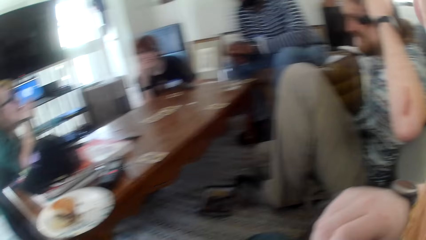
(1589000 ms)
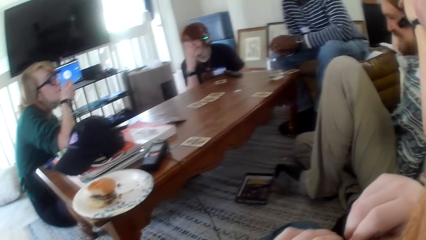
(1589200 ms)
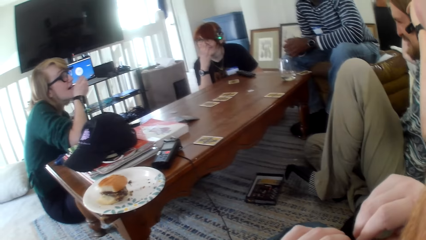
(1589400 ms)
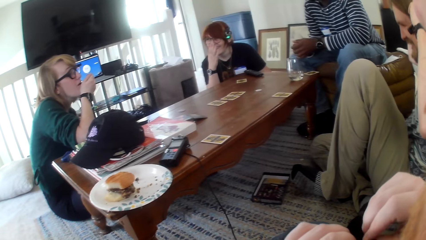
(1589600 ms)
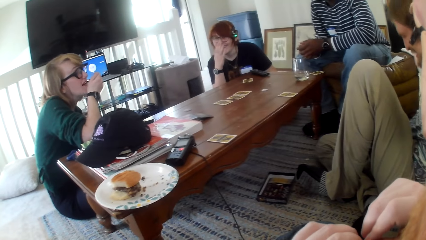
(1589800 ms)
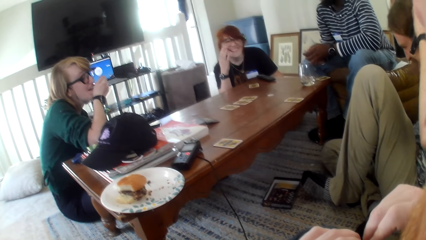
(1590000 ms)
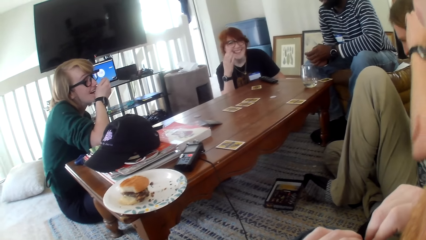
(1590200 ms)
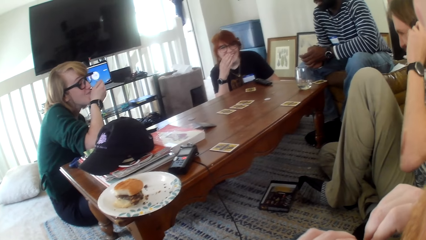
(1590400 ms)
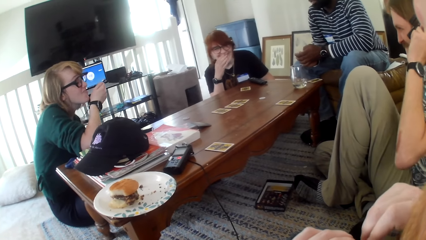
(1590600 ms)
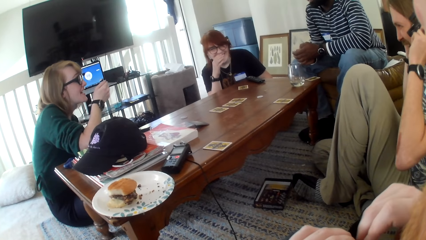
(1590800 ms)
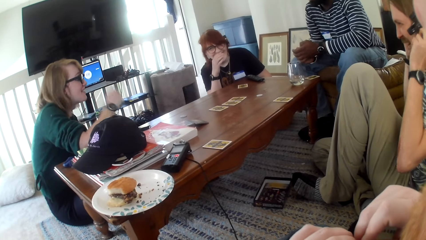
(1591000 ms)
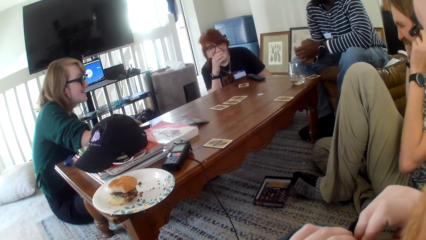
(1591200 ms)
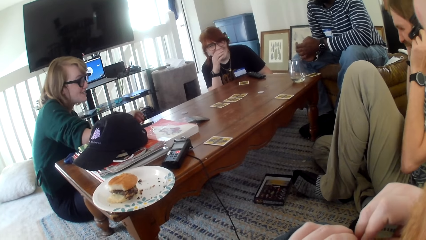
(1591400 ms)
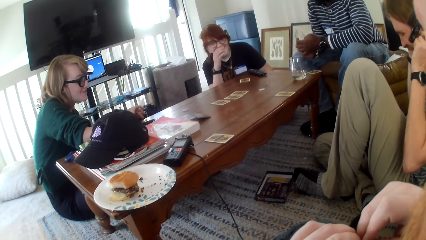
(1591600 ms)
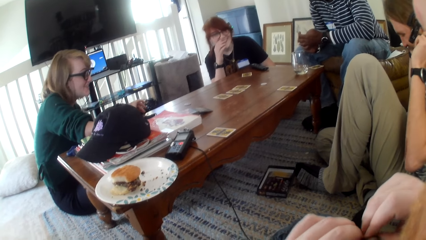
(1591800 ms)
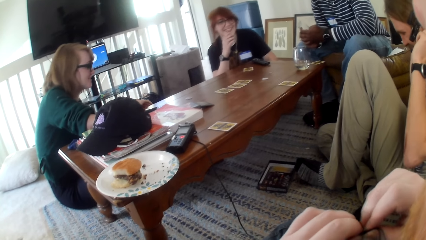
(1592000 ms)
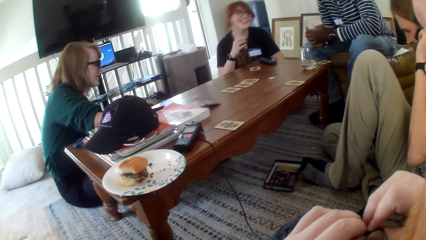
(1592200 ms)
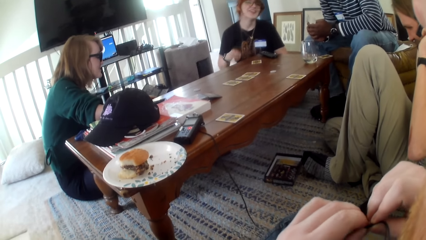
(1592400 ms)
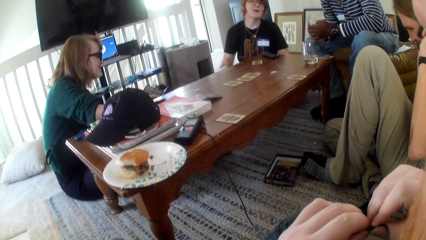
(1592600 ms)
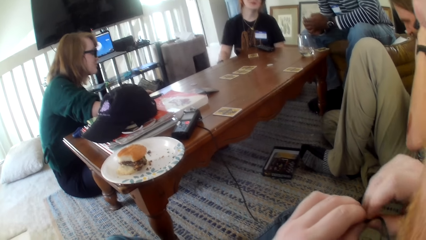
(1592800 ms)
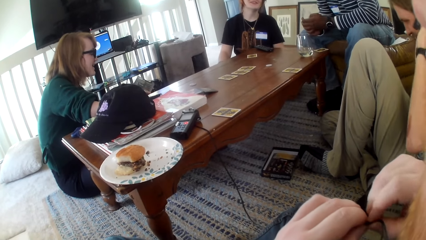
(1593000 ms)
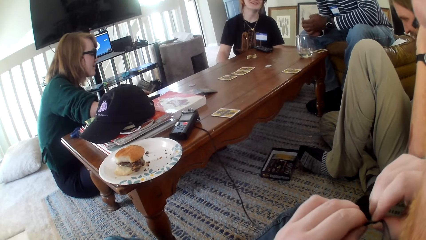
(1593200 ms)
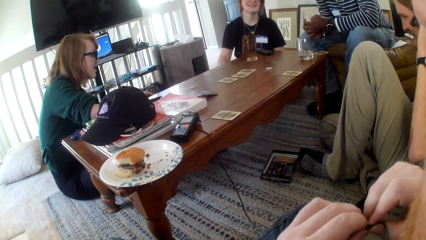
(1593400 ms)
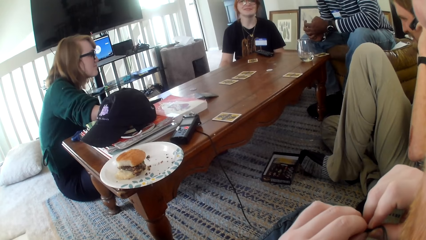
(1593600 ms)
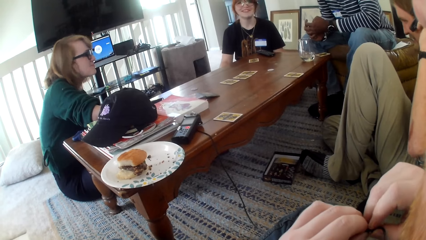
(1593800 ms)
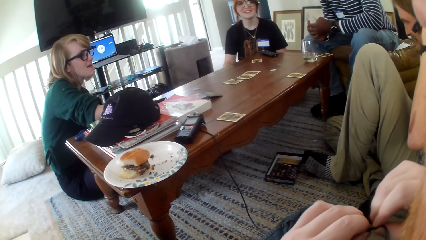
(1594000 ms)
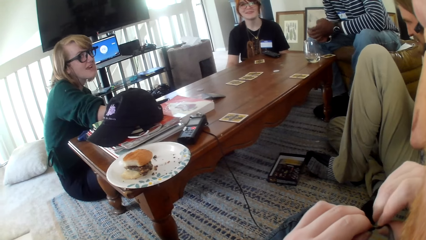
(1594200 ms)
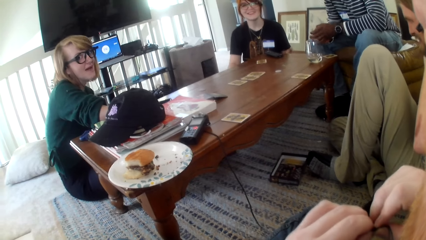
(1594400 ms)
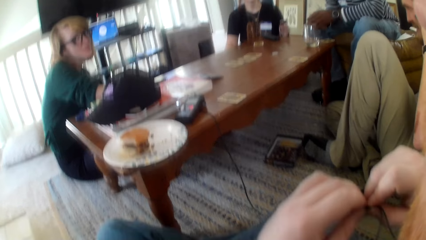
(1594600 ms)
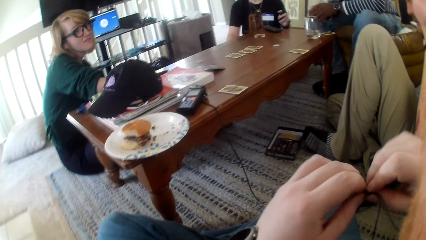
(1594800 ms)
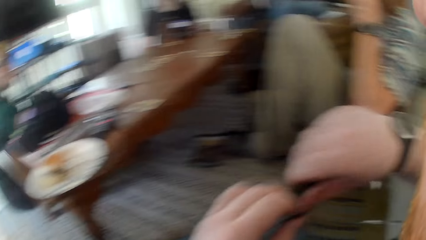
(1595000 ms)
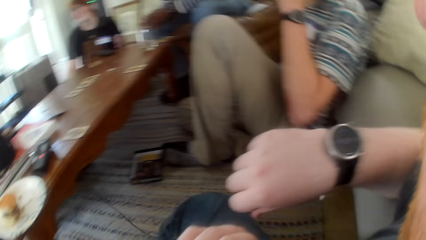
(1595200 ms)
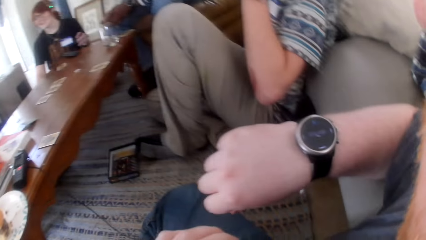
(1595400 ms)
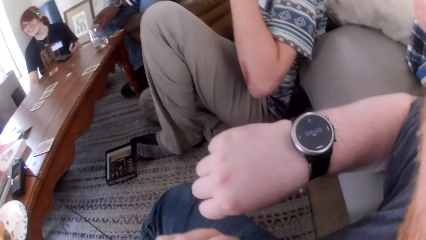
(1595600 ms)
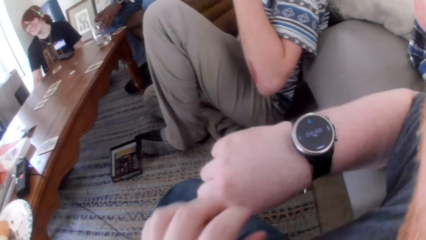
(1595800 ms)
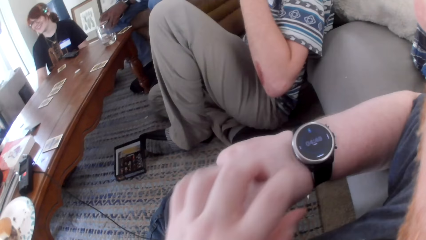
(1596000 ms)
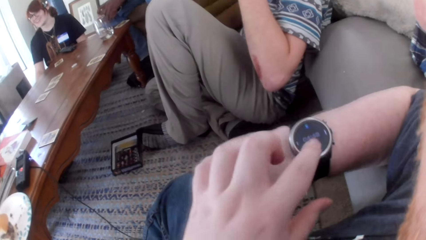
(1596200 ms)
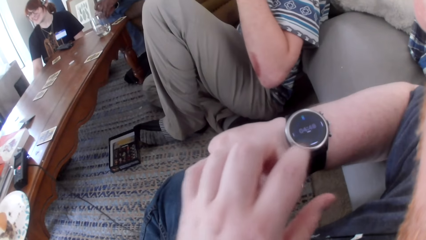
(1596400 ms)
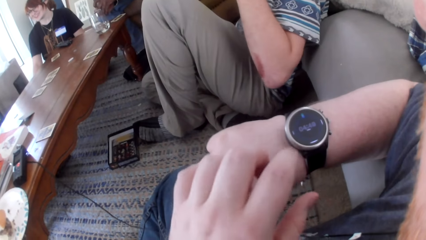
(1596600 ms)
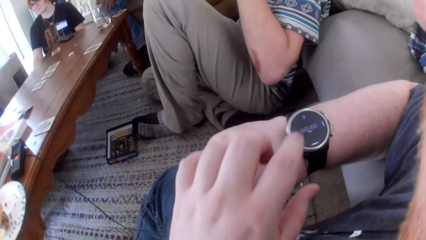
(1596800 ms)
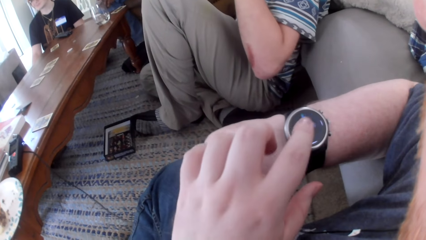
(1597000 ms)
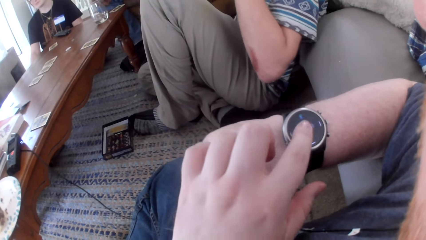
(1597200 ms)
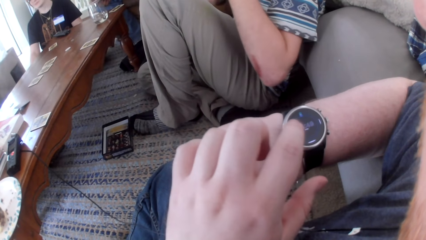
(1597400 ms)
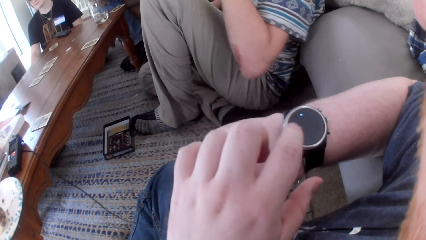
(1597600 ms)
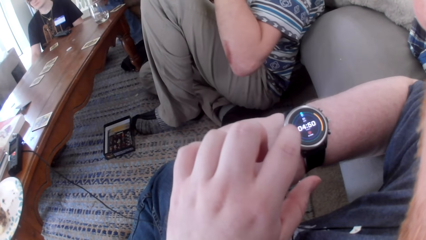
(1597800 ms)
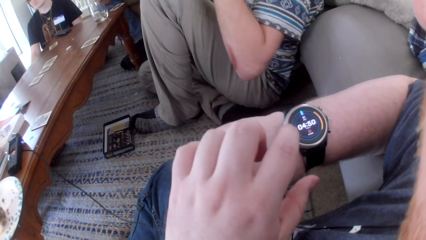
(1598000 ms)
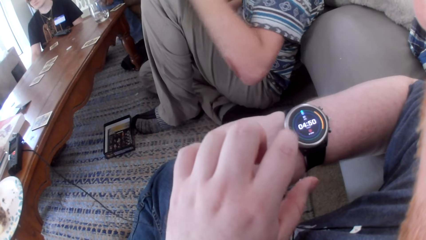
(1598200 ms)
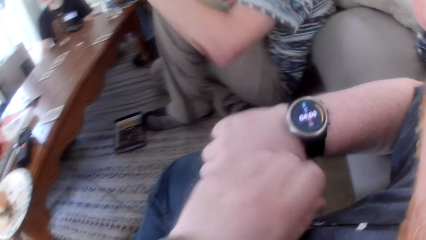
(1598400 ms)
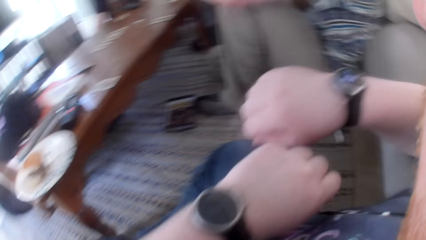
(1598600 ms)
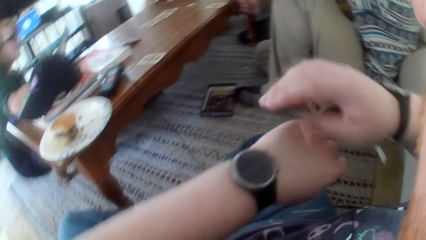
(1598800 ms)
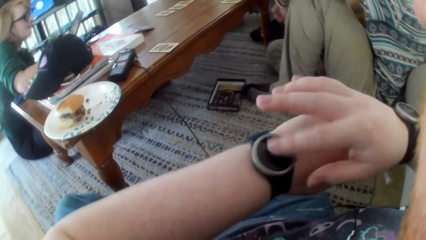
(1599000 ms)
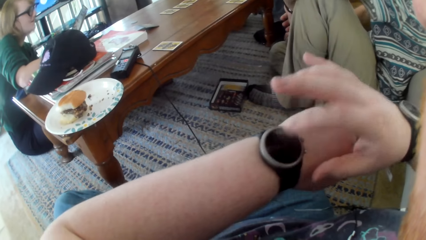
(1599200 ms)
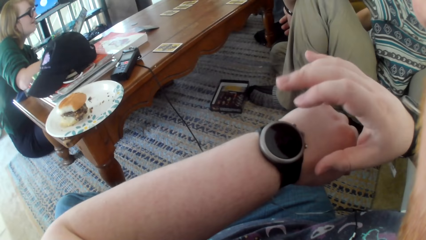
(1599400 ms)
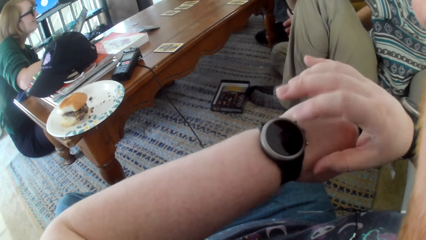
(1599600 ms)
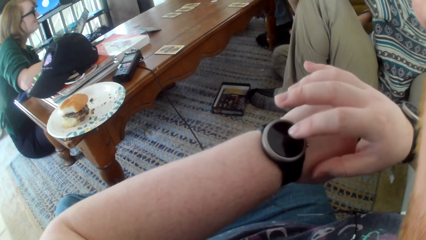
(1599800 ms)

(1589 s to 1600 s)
A man puts on the headphones. A woman talks and moves a hand. Another woman talks. The first woman talks. The camera wearer taps on the watch. They move hands.

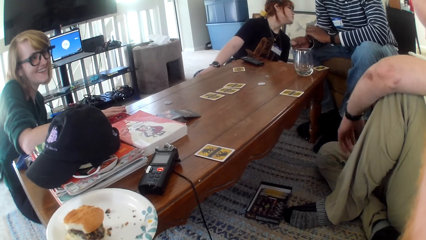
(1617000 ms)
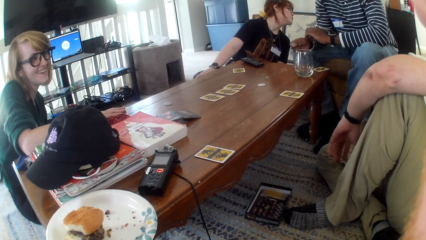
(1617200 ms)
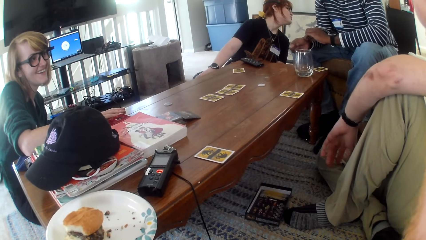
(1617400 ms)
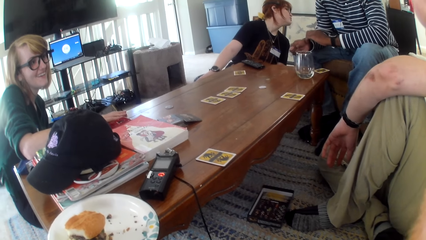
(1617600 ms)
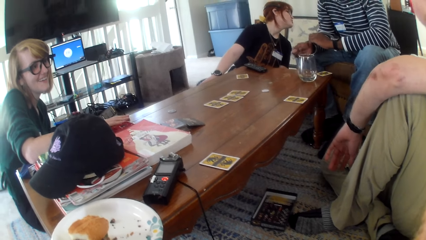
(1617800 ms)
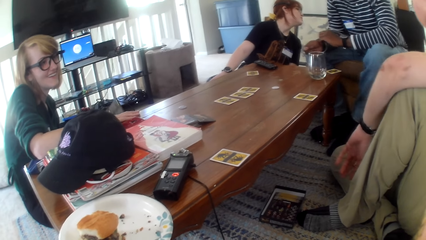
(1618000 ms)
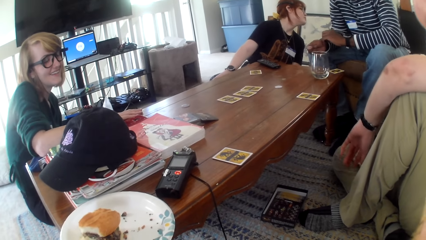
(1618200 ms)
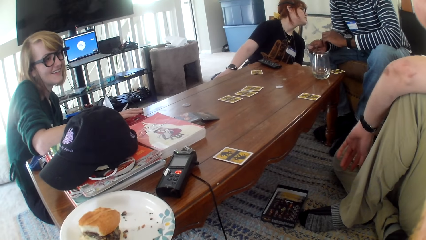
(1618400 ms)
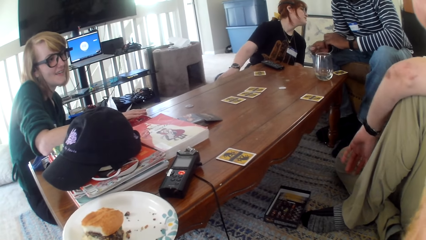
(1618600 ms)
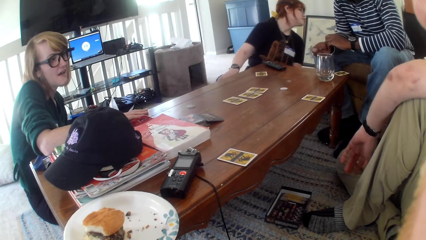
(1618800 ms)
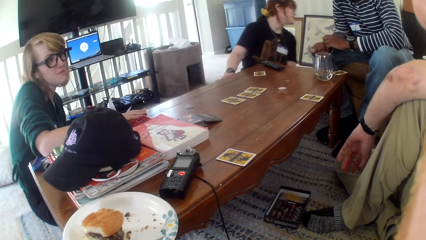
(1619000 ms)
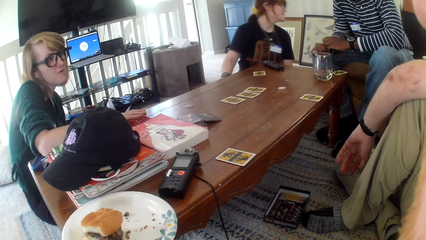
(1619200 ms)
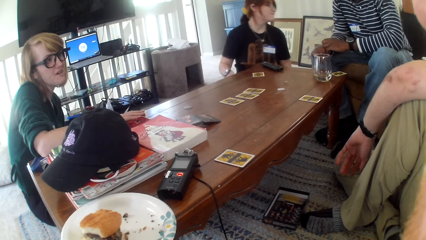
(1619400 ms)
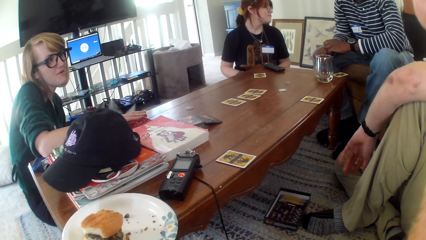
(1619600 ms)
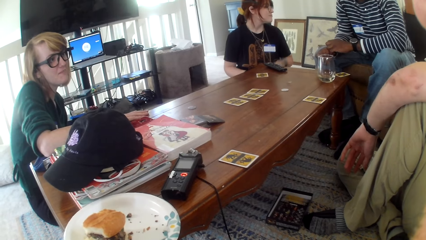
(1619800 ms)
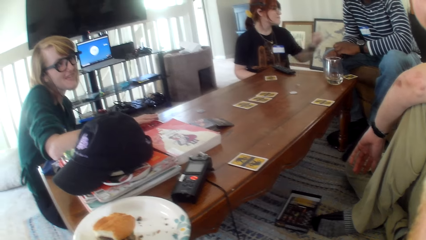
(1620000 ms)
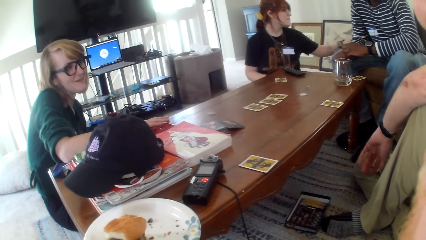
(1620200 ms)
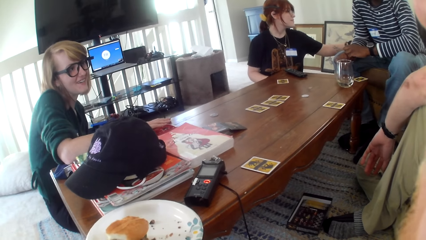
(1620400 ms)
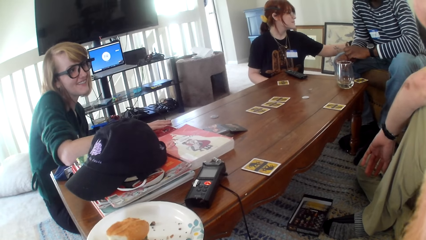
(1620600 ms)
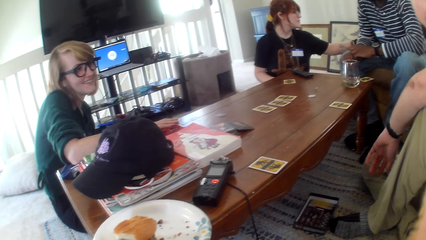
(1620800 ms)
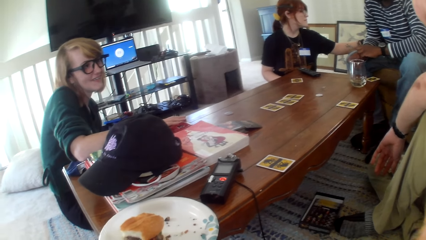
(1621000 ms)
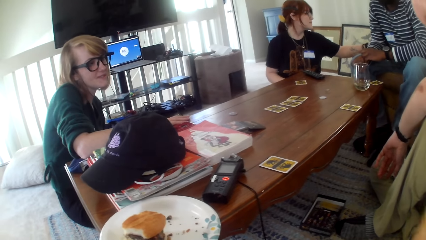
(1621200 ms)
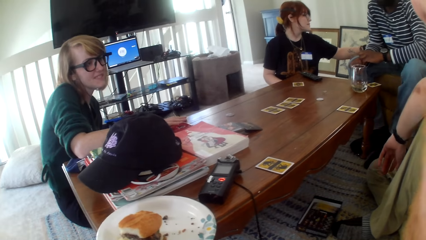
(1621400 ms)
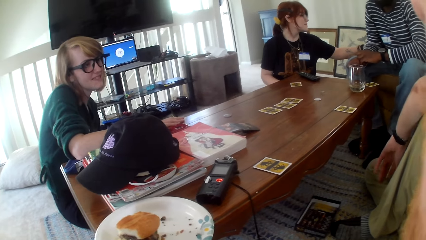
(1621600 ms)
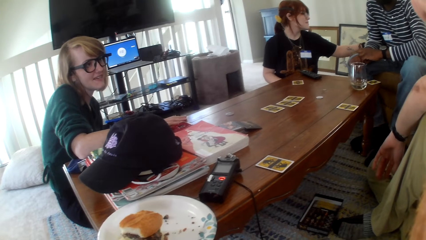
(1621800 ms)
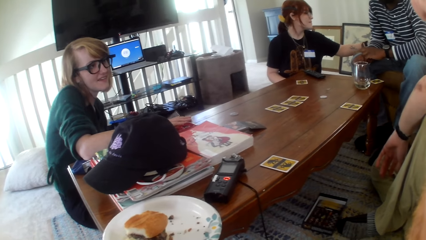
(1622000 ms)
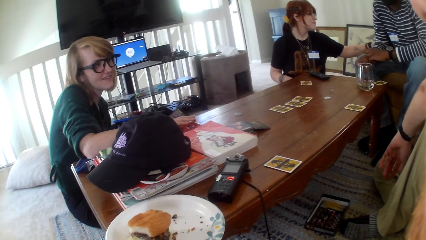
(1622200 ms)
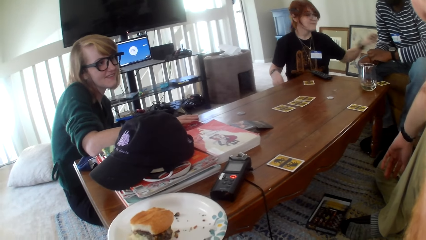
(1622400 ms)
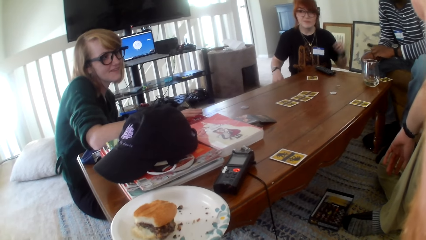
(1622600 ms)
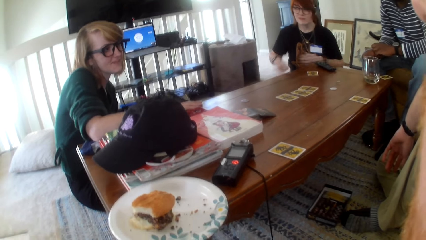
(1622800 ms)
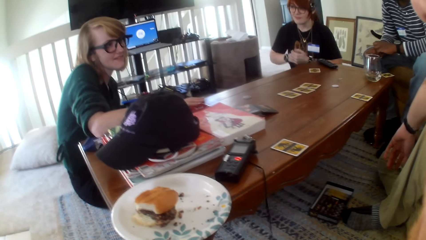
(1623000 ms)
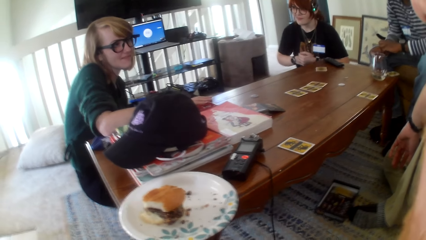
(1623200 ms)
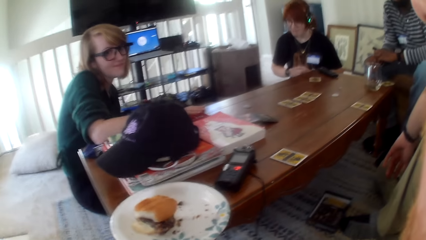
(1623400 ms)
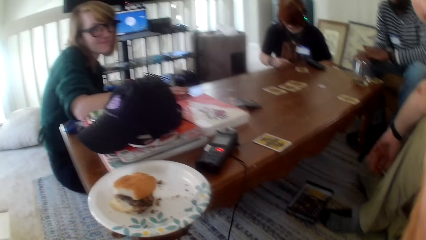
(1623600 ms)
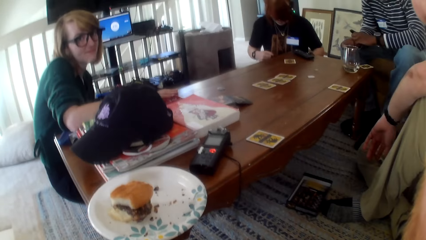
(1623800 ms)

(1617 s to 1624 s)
A man laughs. A woman talks. Another woman moves a hand. The first woman talks.
